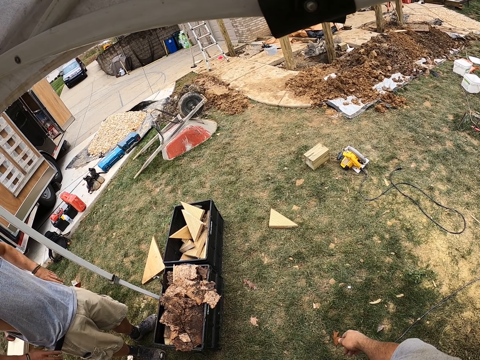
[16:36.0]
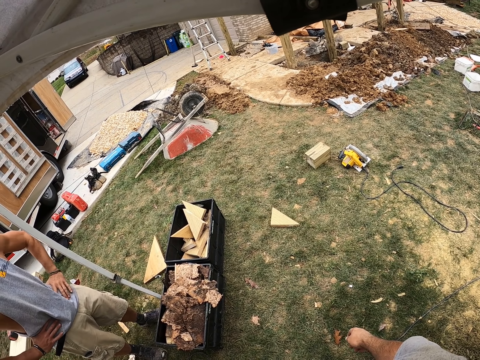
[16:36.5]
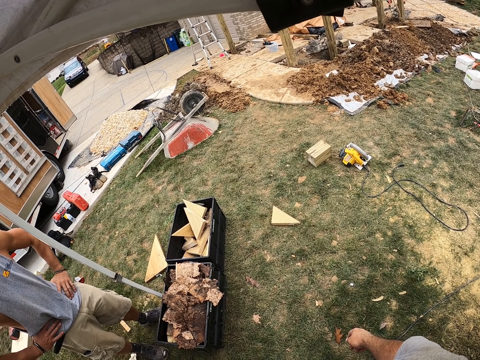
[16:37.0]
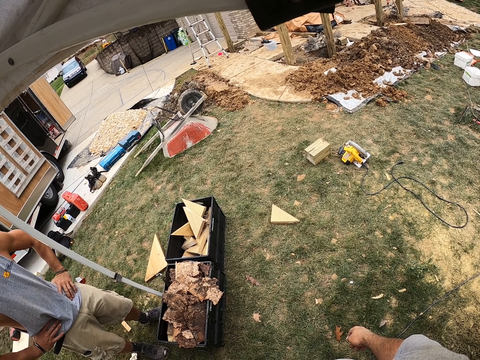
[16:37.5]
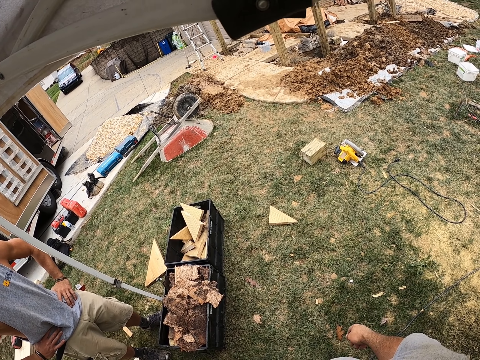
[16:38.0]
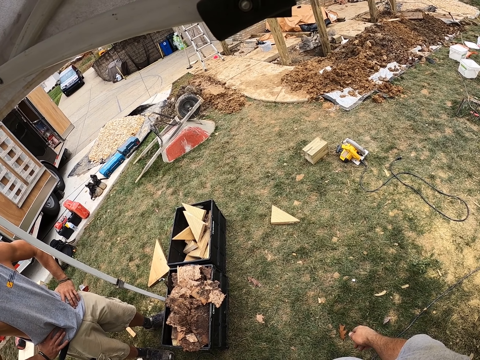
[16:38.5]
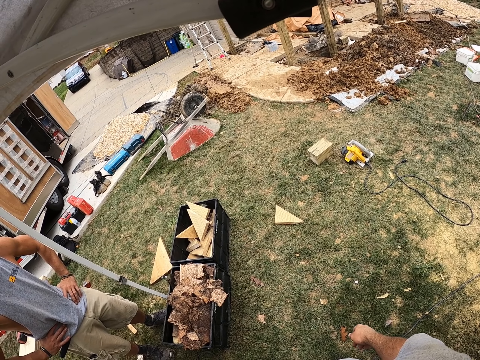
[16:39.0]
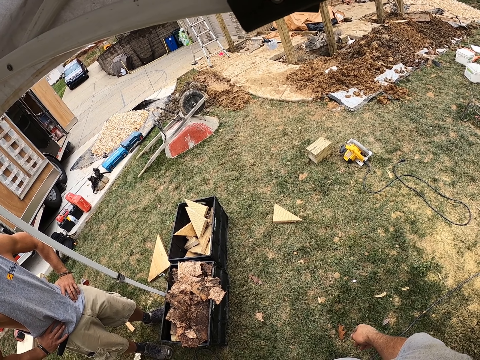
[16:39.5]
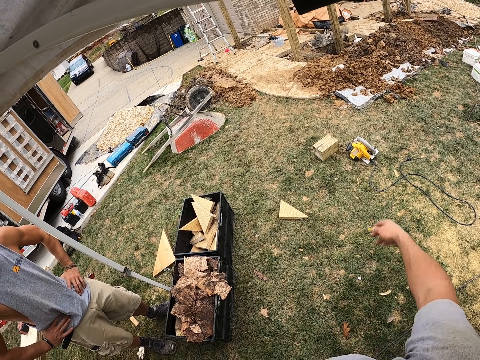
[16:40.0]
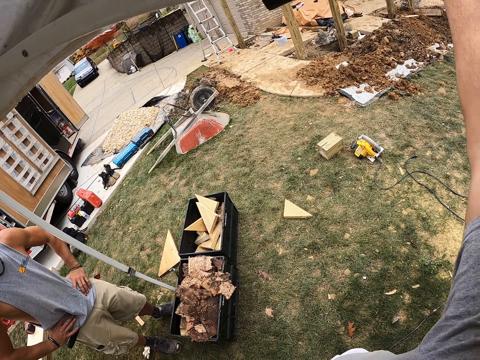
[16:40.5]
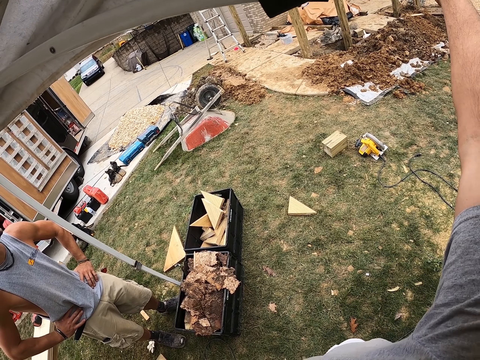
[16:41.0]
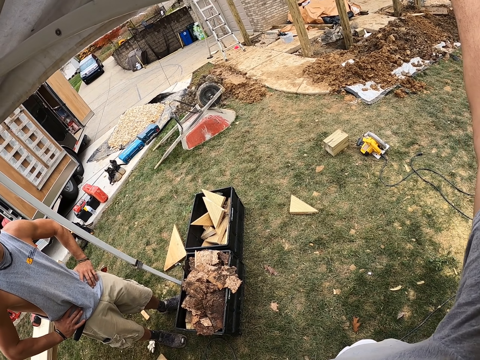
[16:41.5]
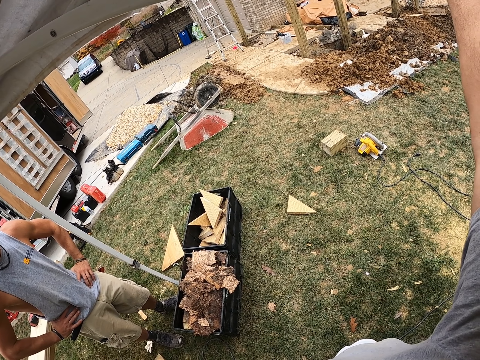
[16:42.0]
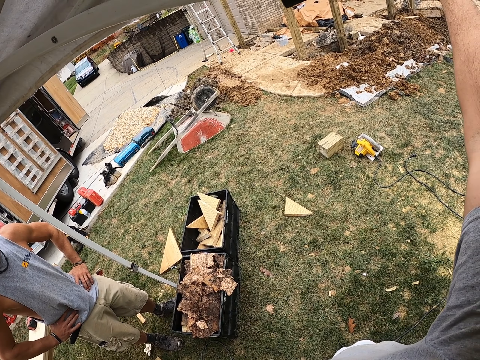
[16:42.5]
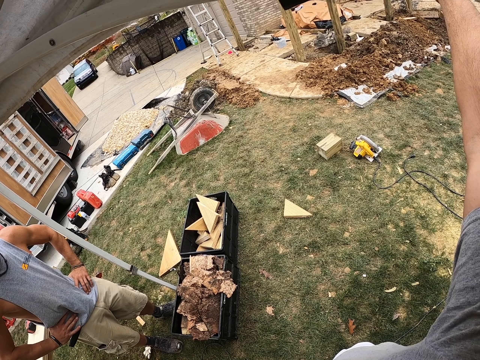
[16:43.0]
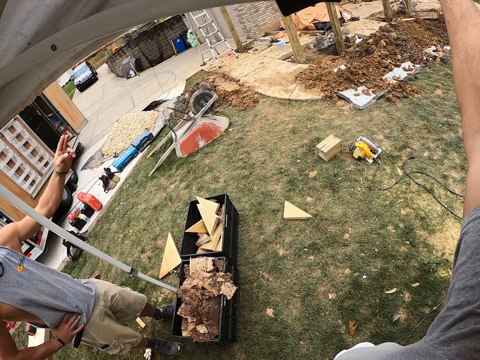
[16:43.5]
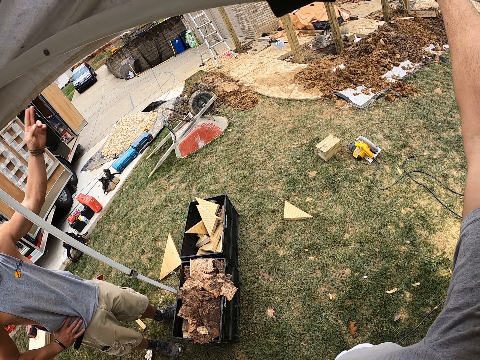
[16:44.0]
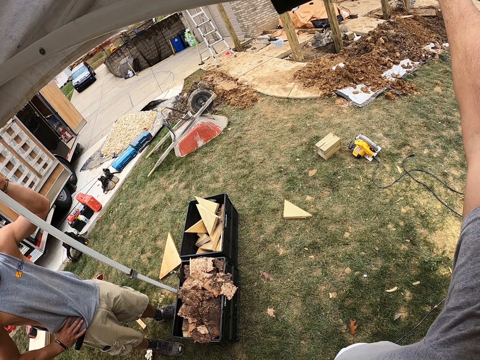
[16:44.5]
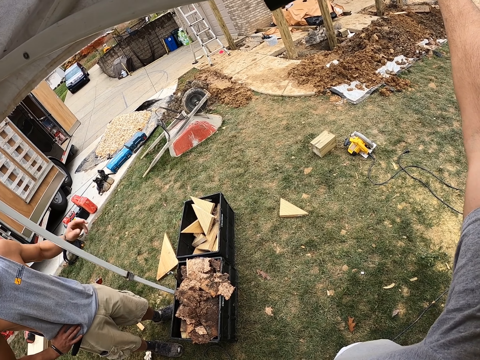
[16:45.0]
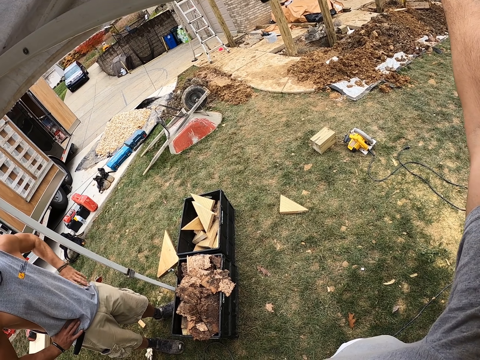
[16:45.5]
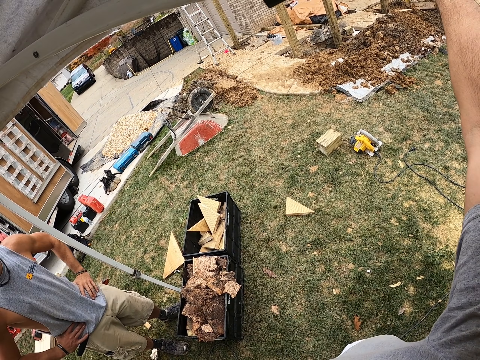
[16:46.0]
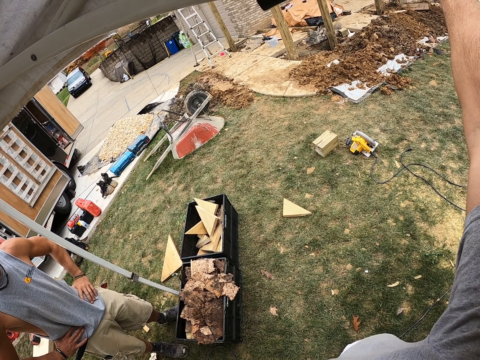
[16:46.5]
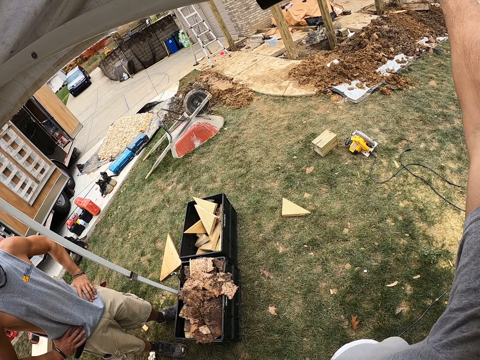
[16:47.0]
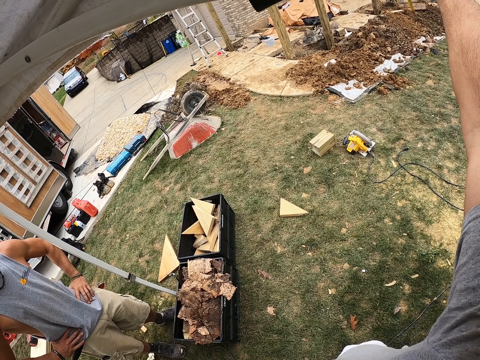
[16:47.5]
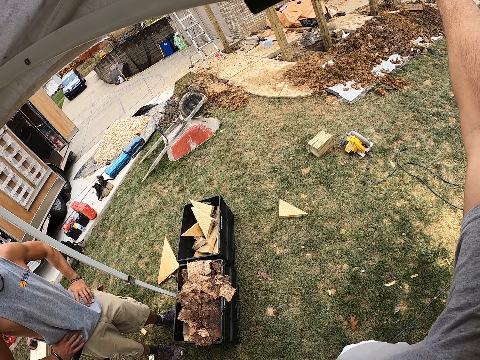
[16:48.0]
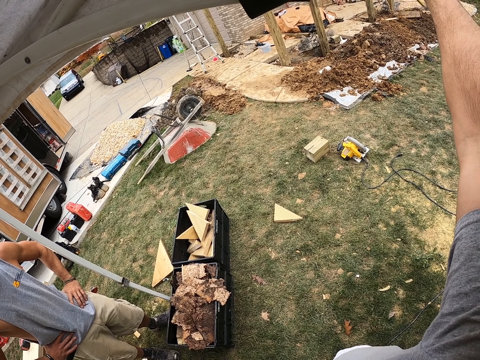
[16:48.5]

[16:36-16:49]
The camera wearer looks around the construction area. A man holds his waist. The camera wearer lifts his right hand. He marks a wood with a pencil. The man gestures at the camera wearer. The man holds his waist.

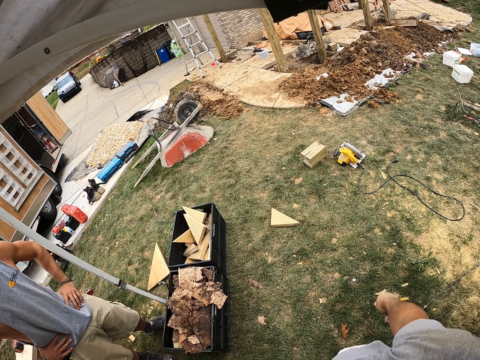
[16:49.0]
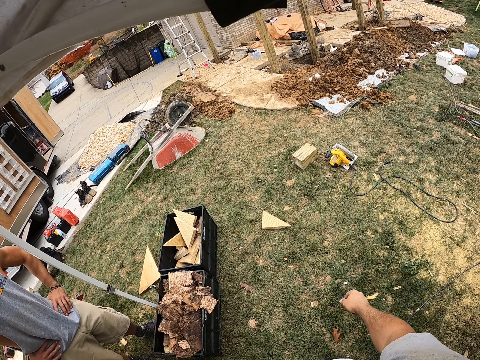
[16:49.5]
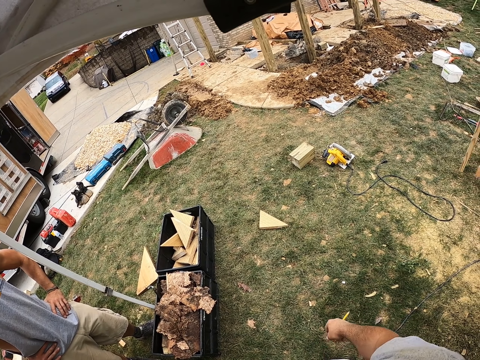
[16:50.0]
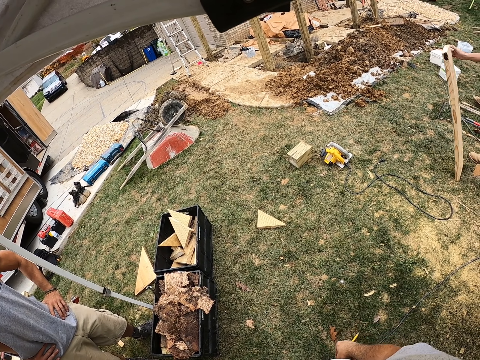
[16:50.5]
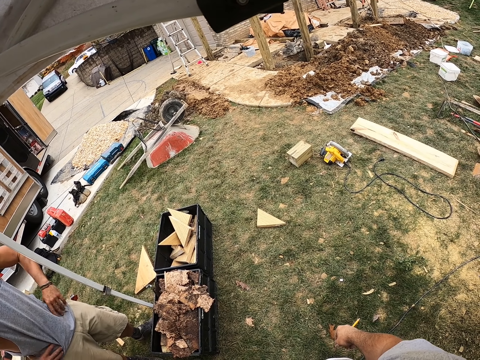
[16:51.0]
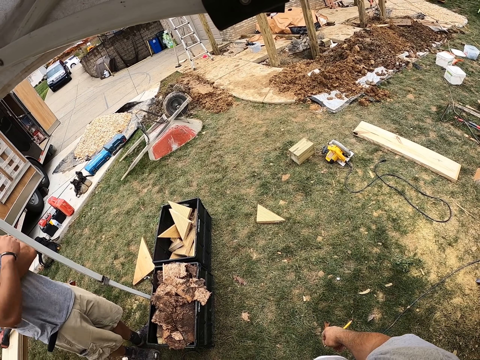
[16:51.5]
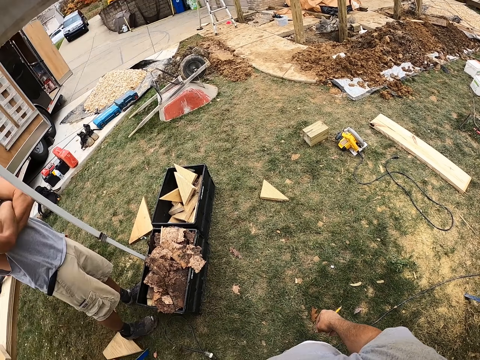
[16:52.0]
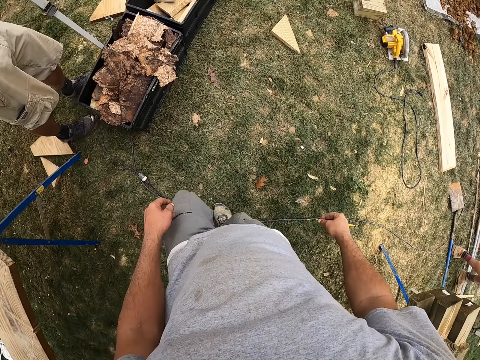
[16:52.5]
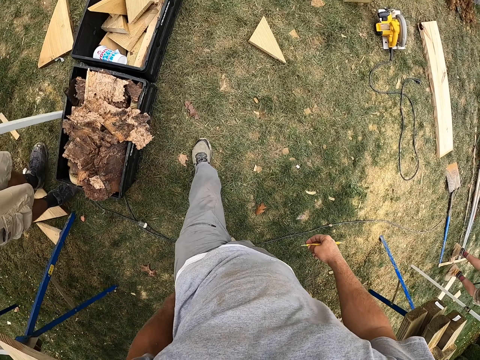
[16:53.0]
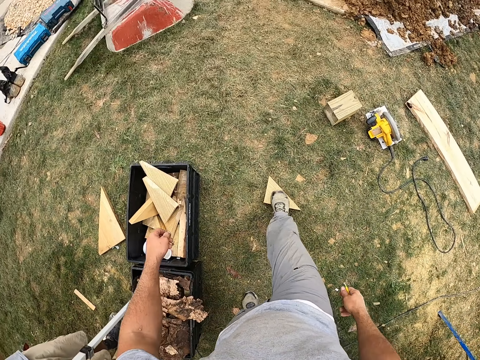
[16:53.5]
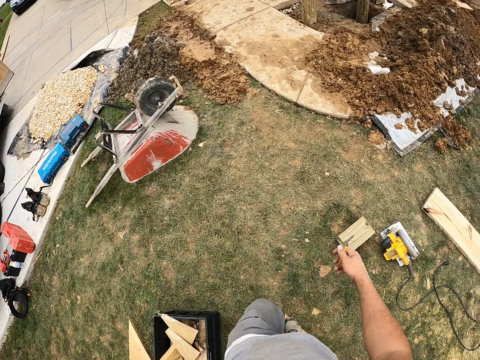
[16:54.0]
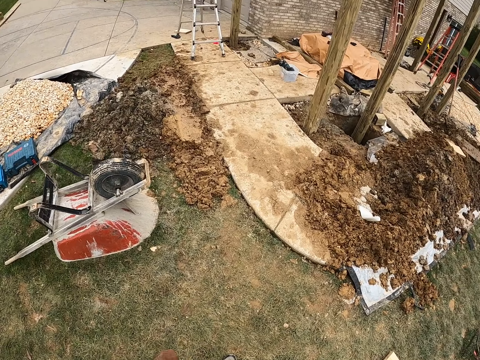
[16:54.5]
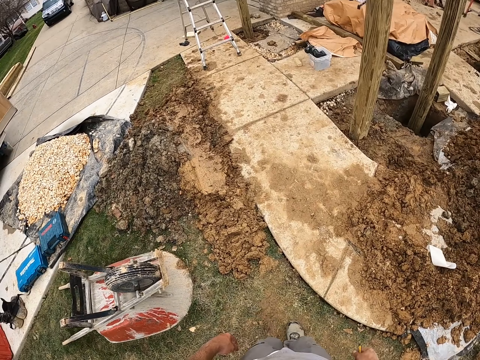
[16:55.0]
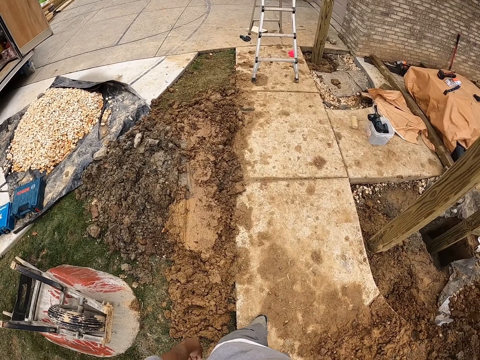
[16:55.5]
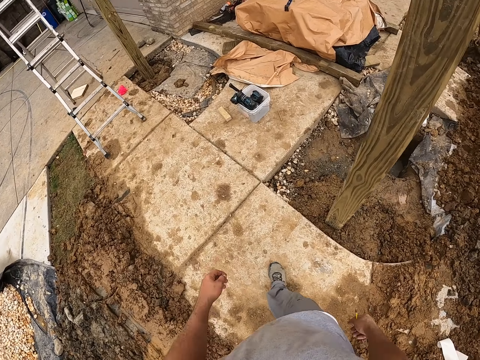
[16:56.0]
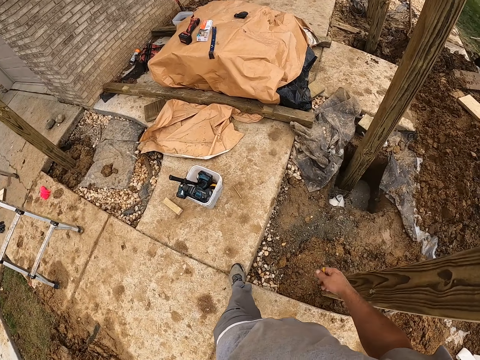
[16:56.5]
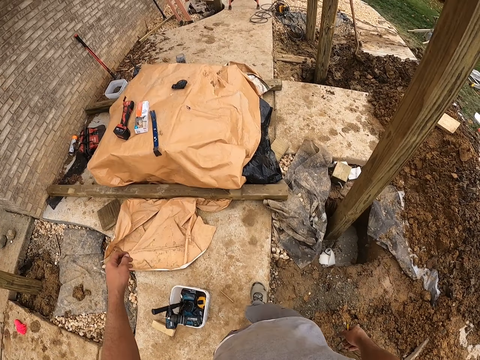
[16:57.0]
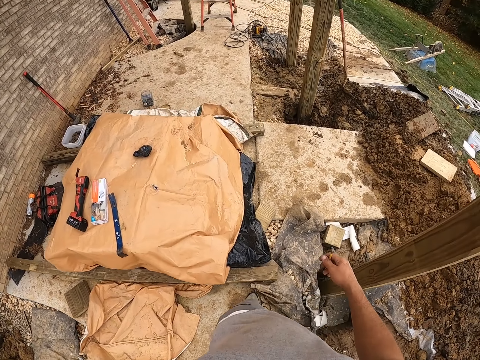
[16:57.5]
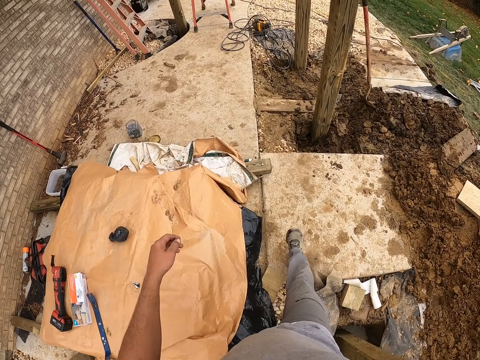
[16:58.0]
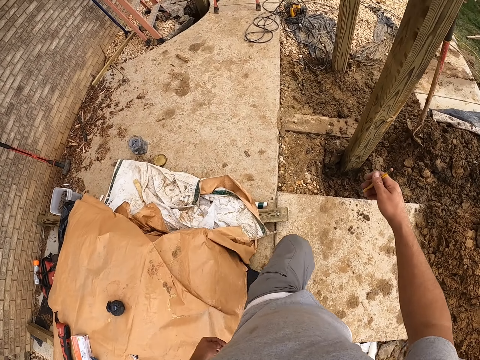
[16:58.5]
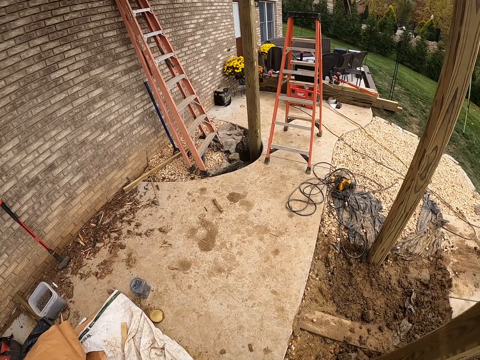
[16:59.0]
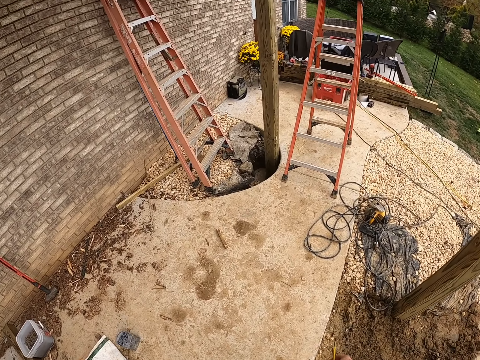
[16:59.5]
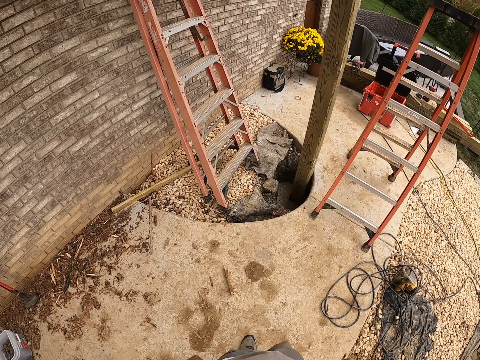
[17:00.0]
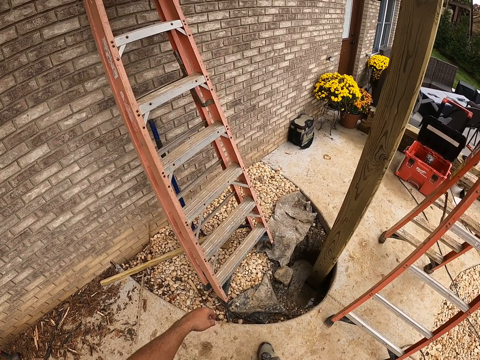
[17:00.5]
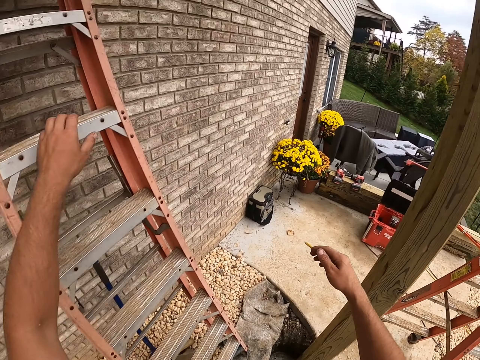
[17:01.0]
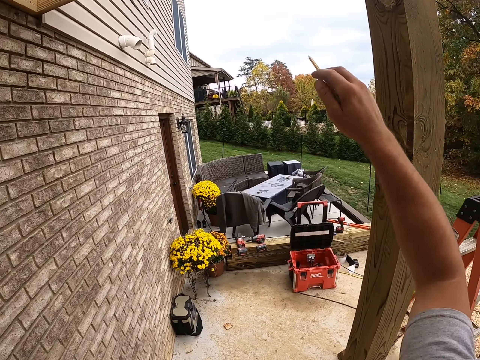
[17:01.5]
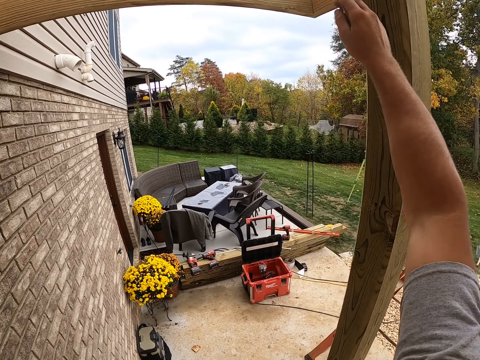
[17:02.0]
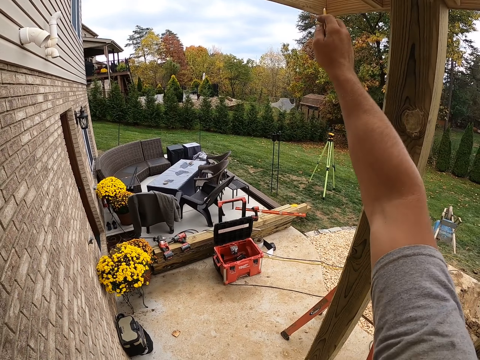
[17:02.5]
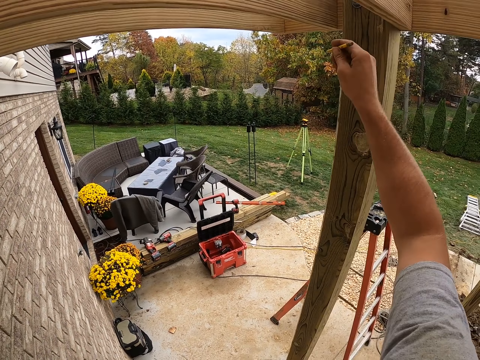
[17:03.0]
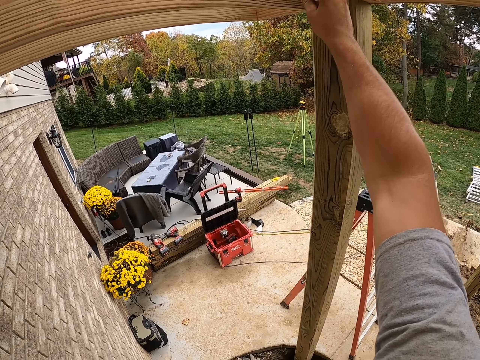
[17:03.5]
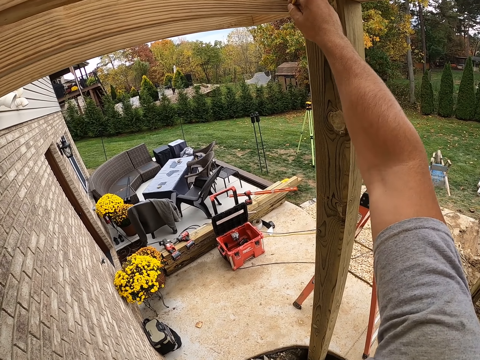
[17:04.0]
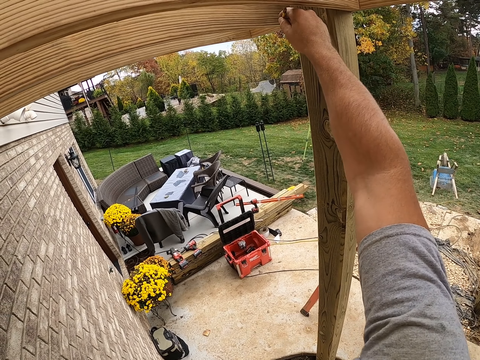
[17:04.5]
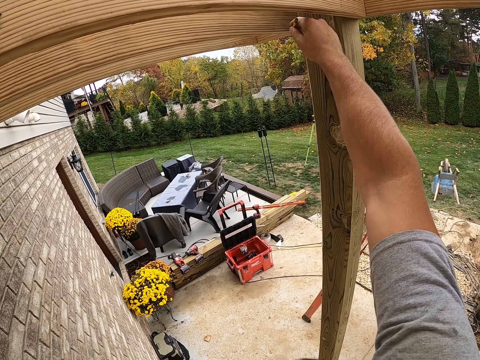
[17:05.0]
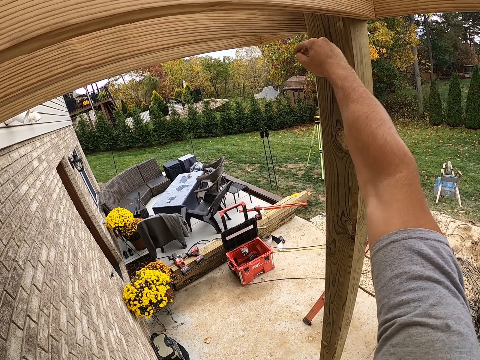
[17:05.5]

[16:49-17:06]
The camera wearer lowers his hand. A man drops a timber on the ground. Another man holds his hands together. The camera wearer walks forward at the field. He climbs a ladder. He points on the timber. He marks the timber with a pencil.
